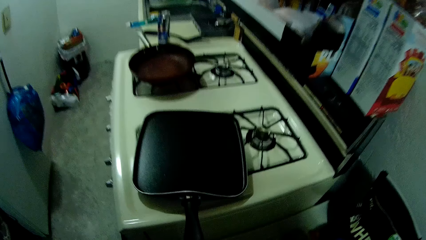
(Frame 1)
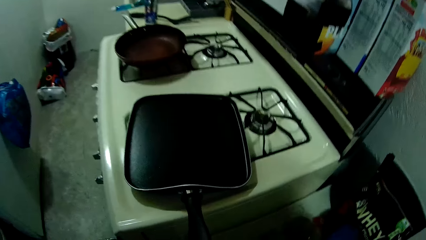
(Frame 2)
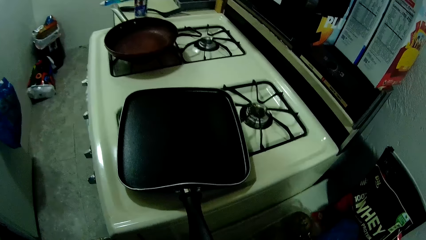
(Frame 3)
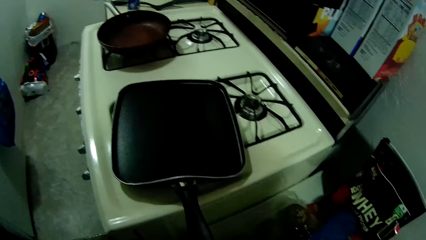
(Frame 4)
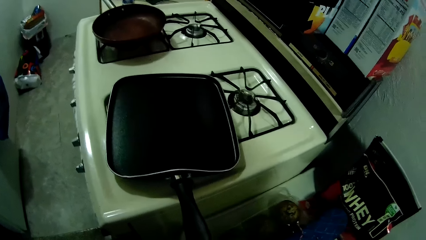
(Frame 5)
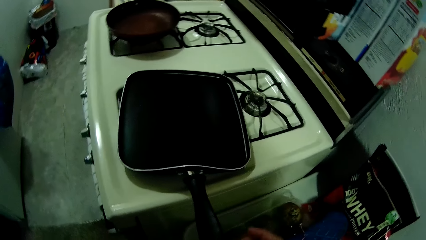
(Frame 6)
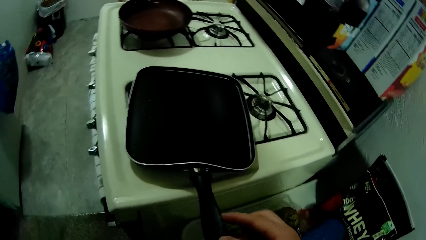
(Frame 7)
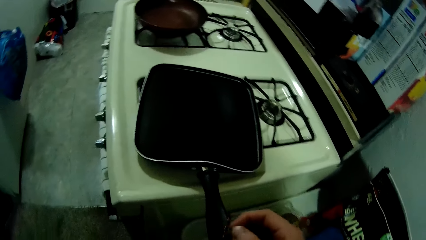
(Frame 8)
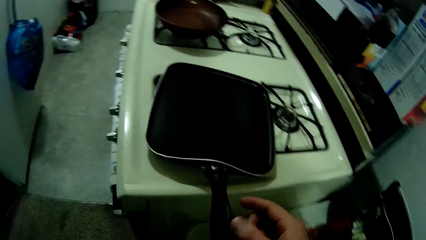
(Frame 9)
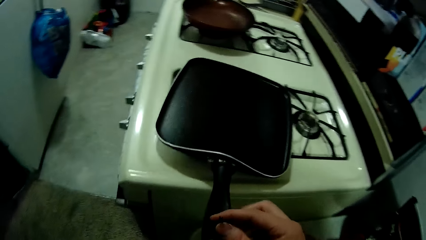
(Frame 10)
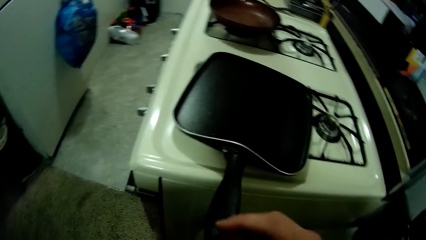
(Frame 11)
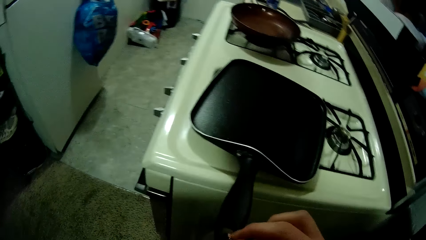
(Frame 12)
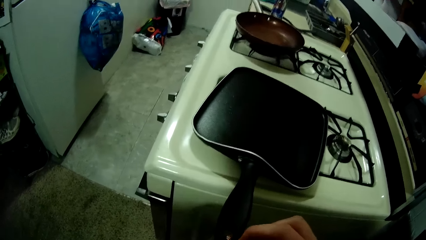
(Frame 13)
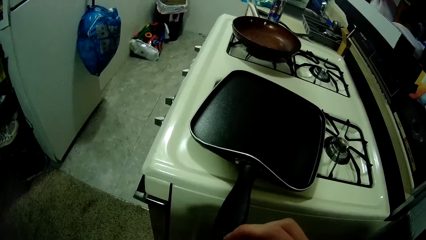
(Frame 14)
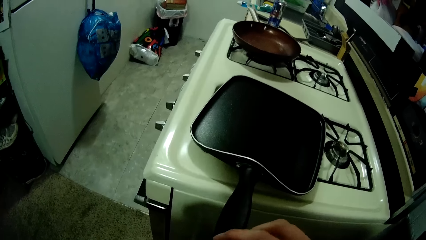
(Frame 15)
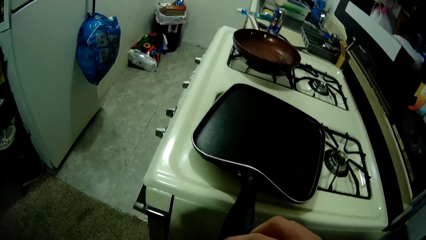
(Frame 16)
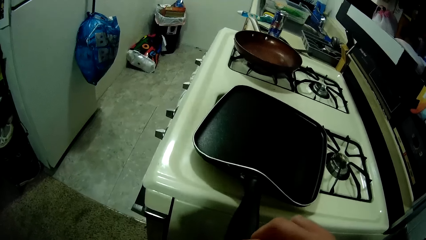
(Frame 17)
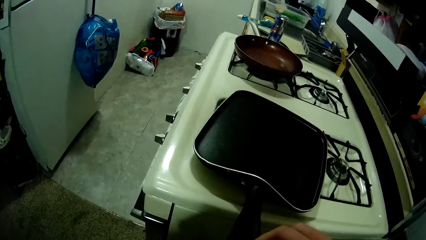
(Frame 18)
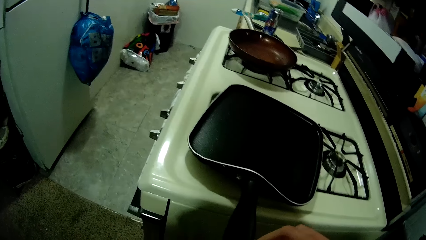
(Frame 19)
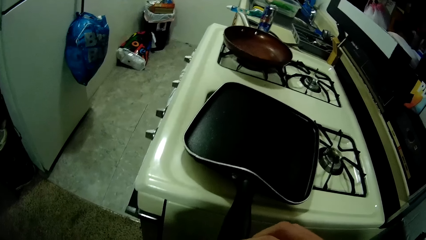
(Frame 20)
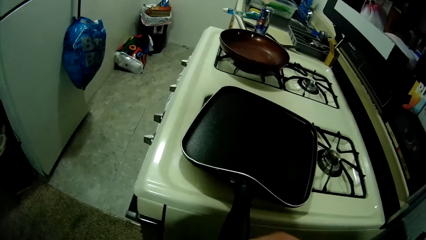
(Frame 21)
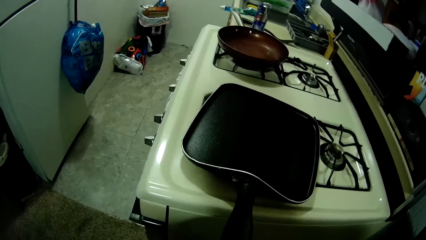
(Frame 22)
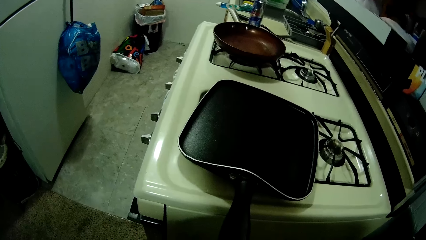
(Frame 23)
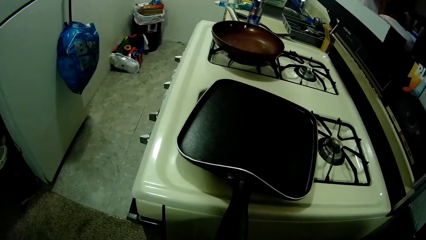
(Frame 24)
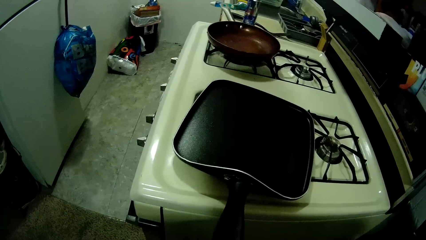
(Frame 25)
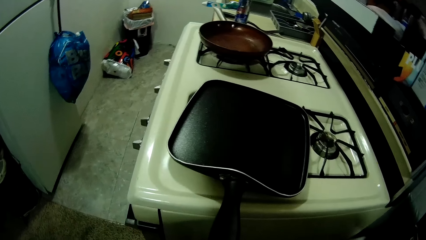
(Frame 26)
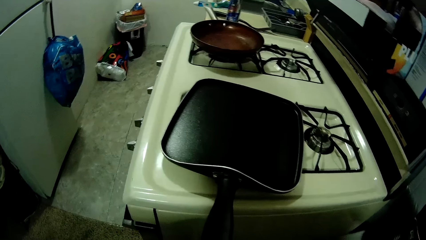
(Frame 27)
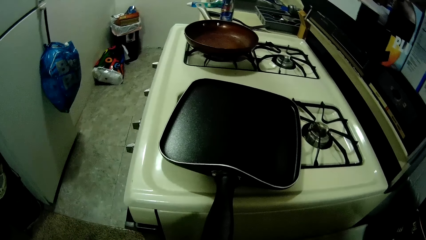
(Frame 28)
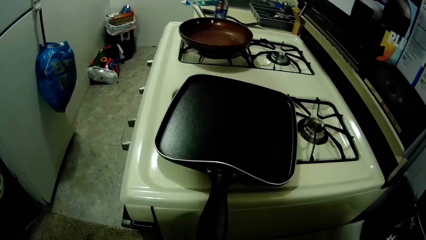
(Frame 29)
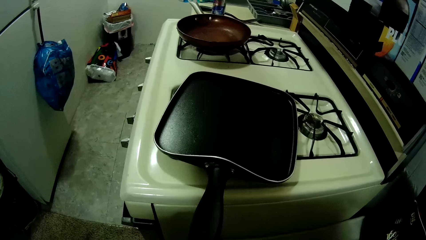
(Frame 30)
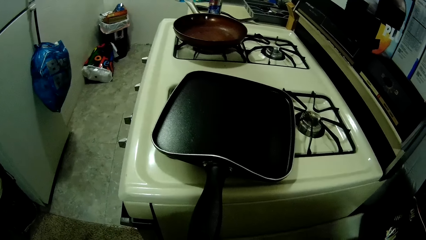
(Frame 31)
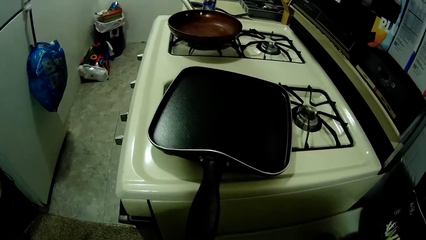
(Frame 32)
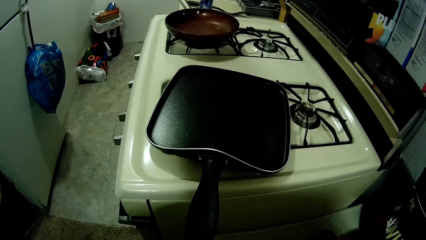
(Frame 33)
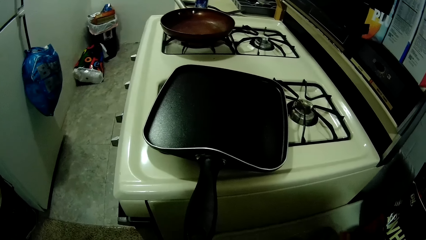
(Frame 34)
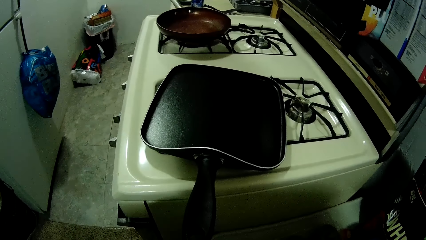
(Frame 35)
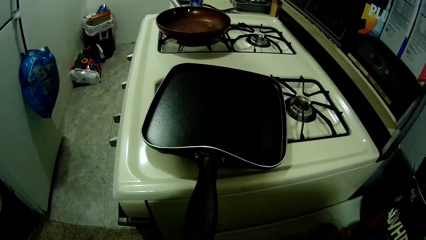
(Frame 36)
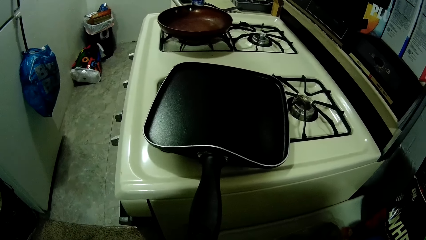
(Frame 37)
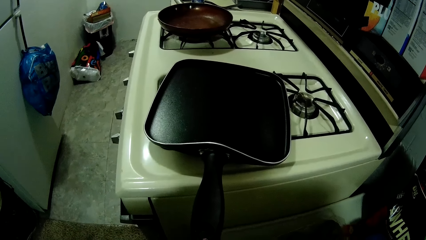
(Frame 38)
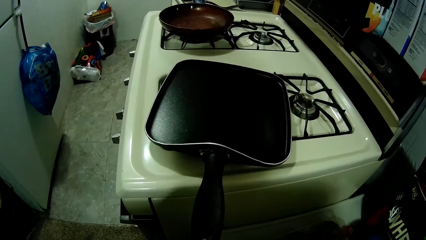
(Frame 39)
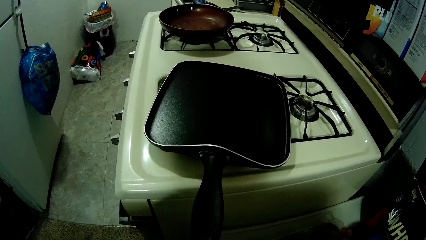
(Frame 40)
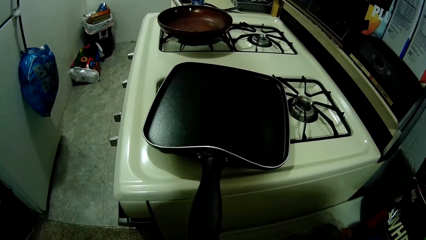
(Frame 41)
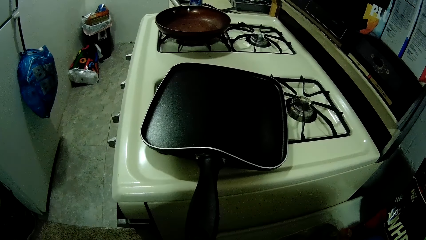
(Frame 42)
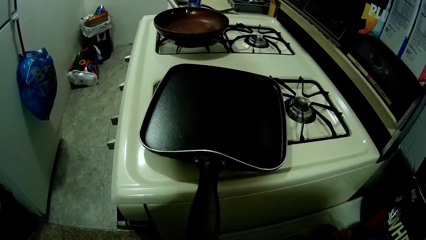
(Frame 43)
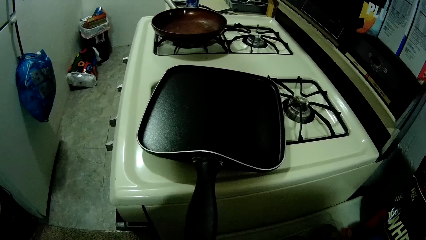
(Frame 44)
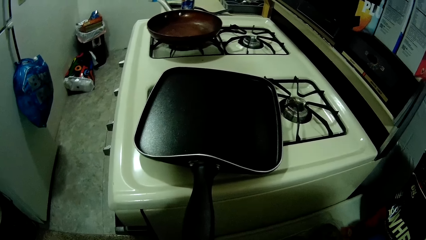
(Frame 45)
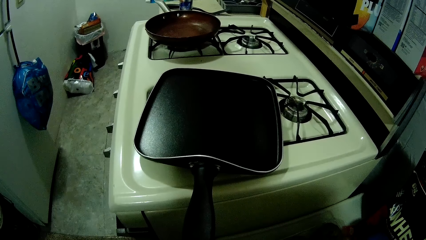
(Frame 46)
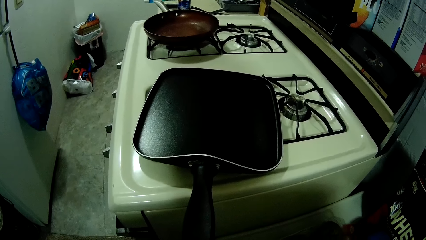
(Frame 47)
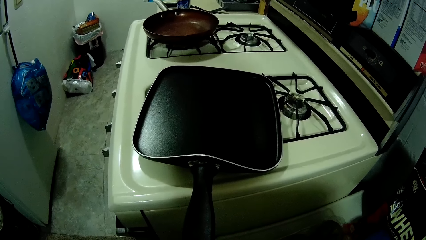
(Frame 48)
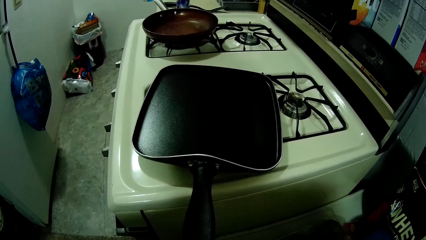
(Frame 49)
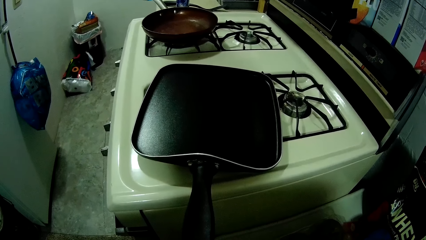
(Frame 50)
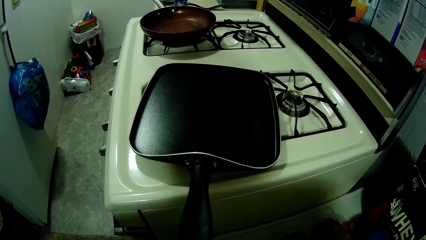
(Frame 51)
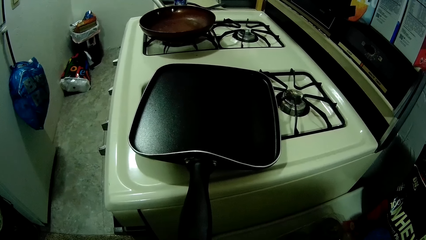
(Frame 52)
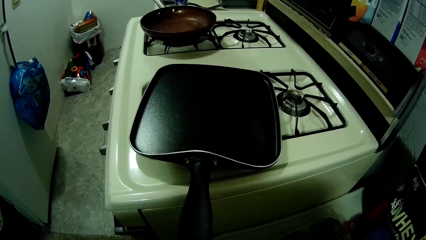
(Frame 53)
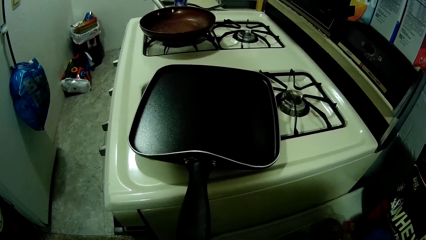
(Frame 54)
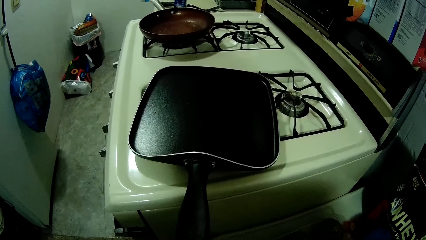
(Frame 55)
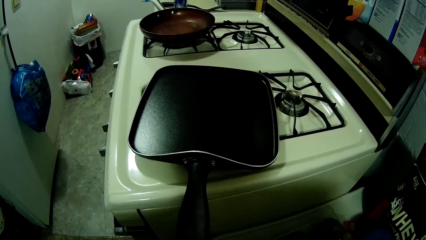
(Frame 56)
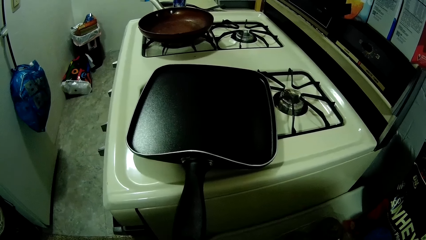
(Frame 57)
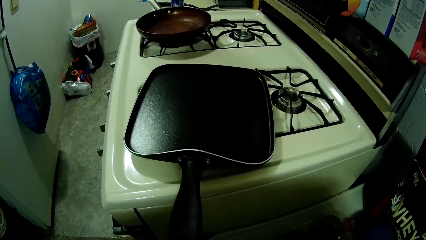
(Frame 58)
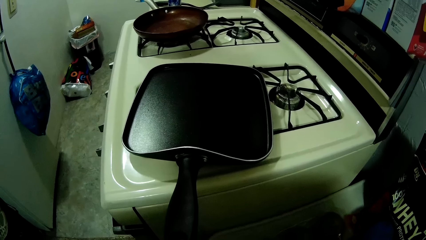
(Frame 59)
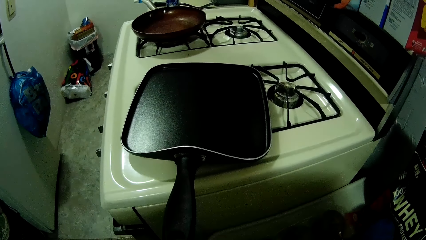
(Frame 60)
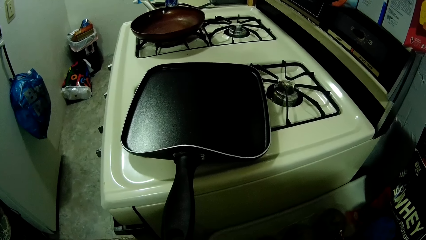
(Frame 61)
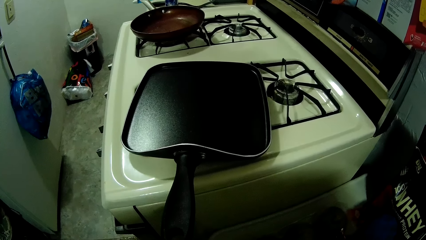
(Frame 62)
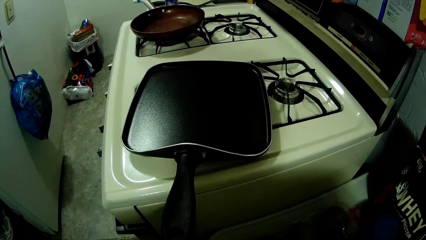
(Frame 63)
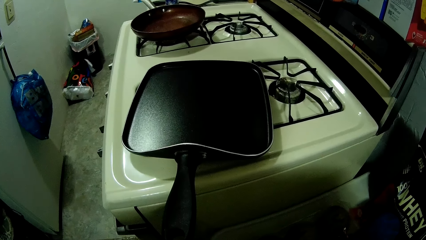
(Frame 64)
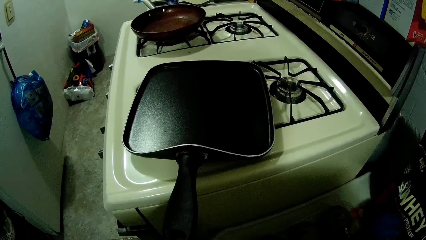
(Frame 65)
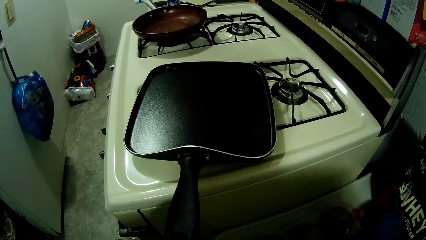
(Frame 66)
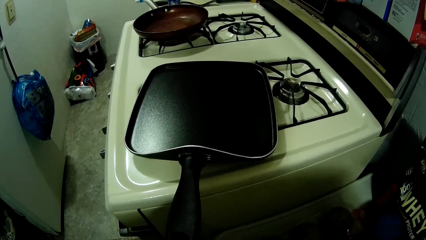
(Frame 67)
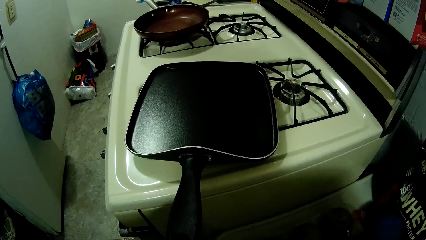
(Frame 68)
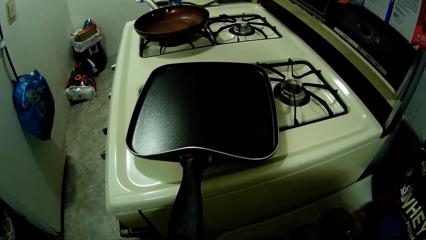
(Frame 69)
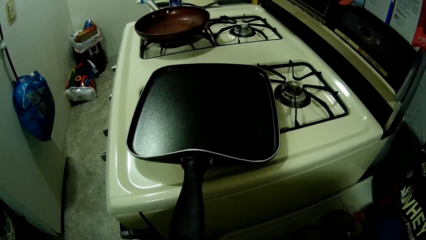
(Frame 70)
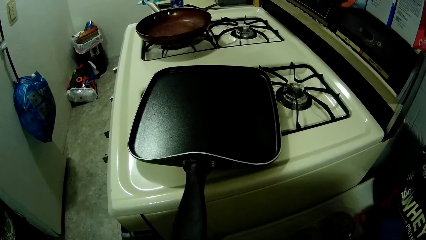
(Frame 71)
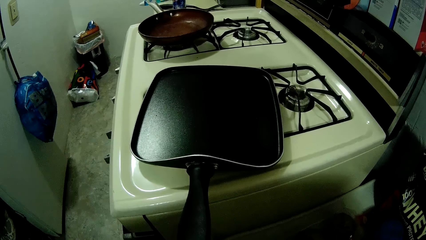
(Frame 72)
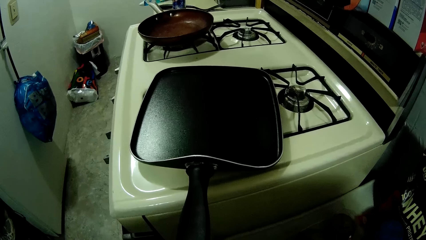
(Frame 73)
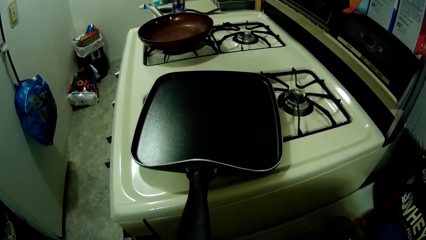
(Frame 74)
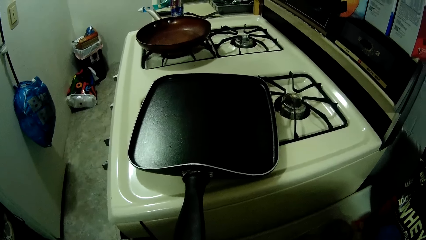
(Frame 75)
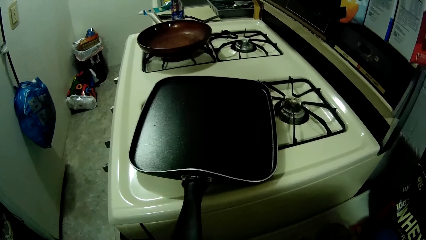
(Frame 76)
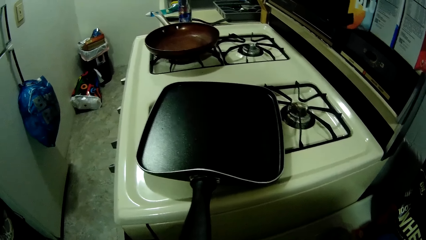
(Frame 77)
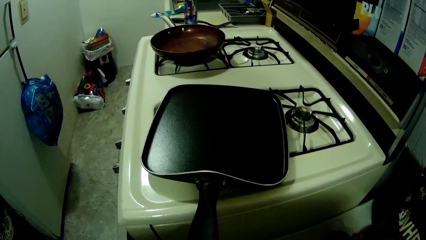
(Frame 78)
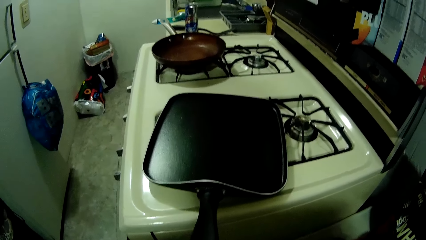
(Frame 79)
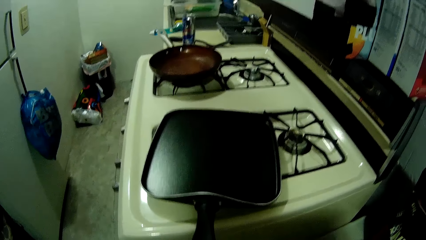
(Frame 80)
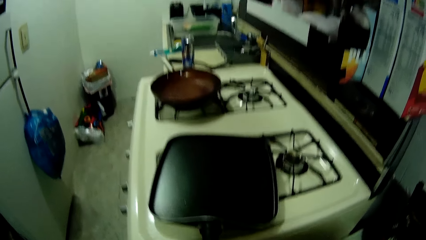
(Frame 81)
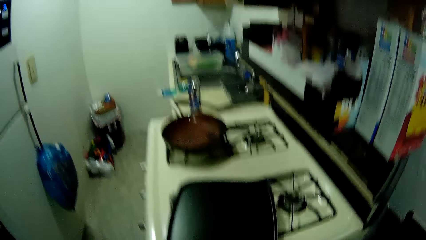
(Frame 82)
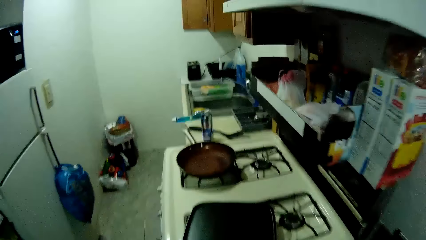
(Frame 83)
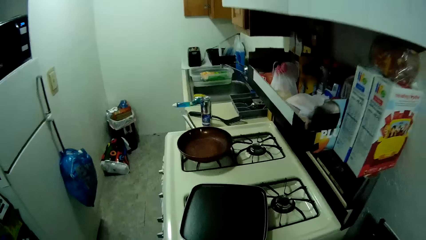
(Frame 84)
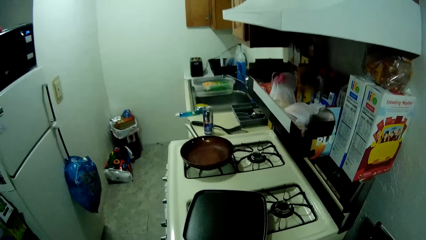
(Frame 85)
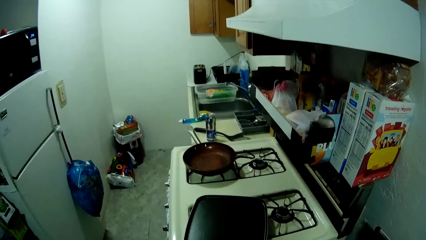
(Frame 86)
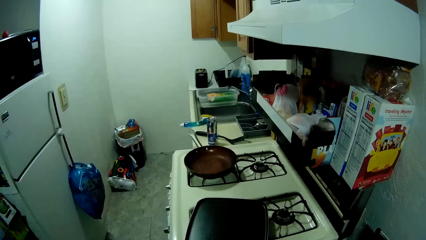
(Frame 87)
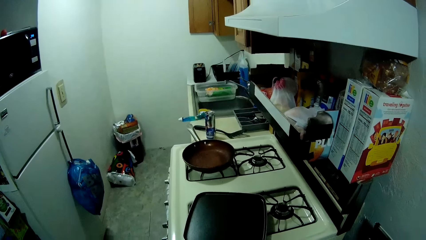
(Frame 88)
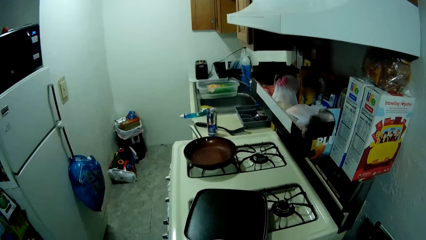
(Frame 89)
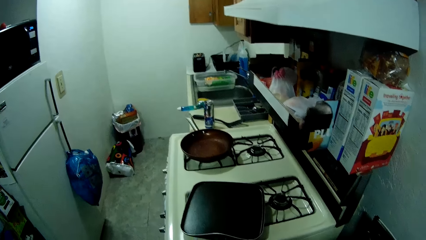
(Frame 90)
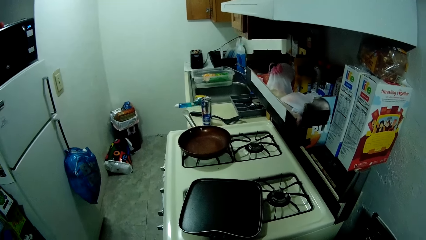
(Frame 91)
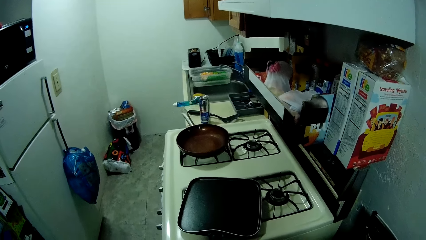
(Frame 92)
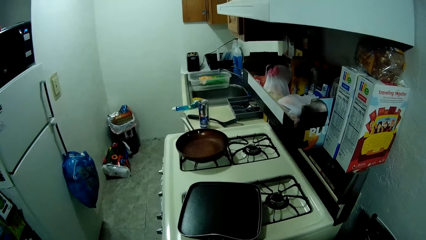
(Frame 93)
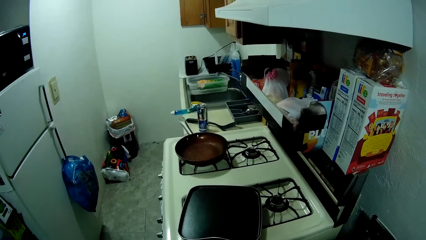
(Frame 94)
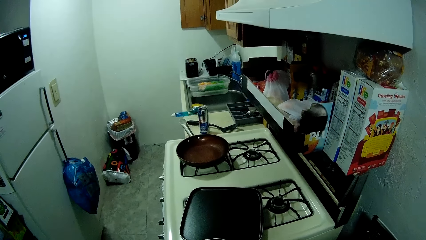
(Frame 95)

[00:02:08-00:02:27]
The camera wearer ties the rope to the handle of the cooking pan. They move the pan. They tie the rope on the pan handle.
